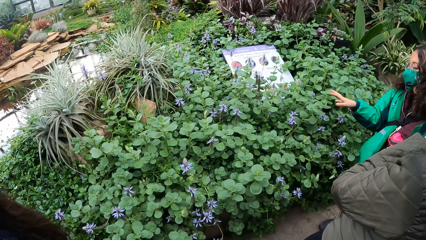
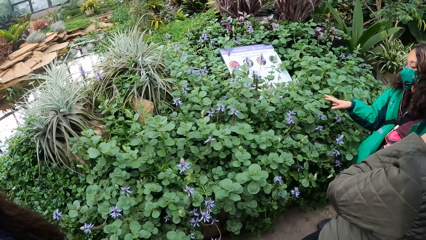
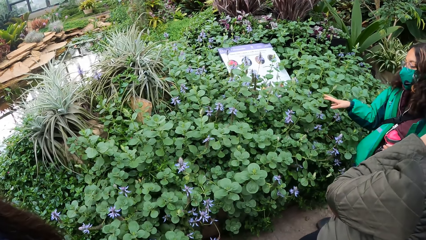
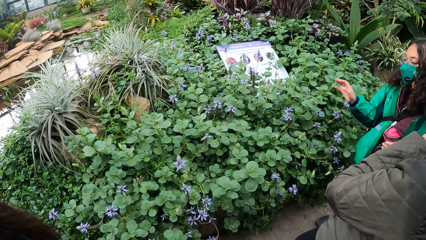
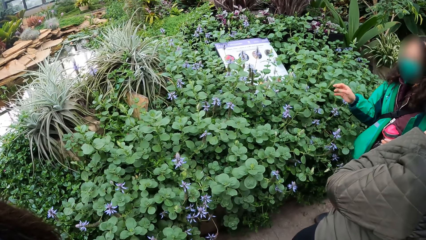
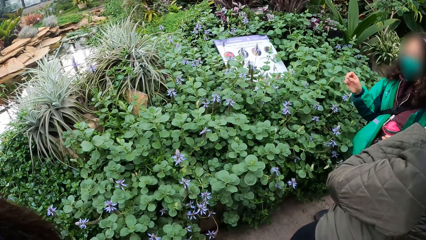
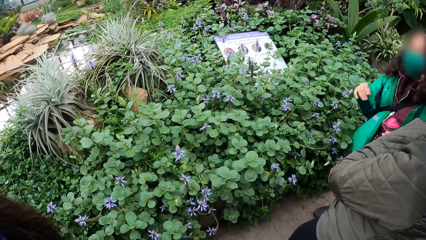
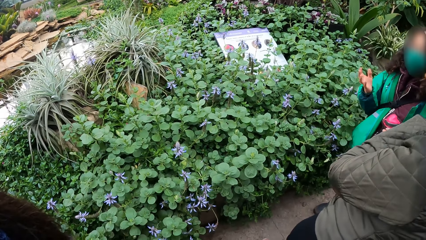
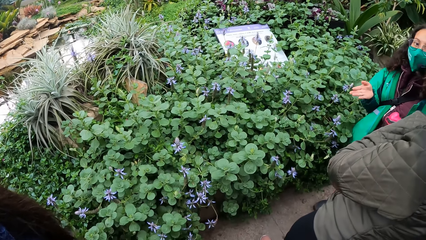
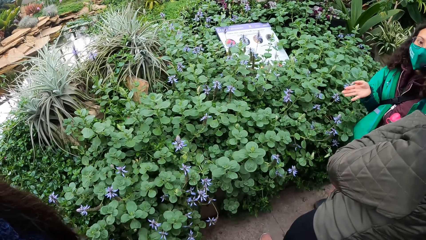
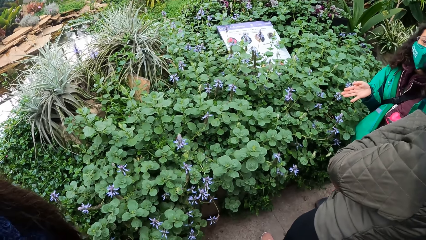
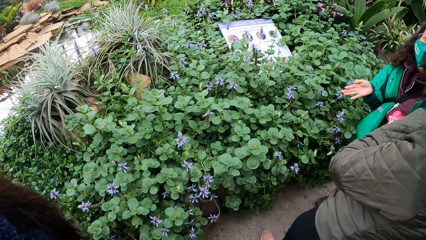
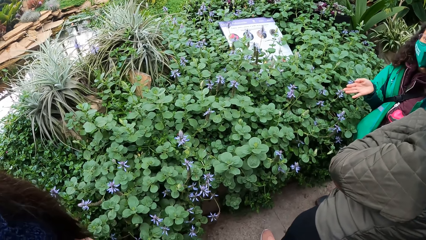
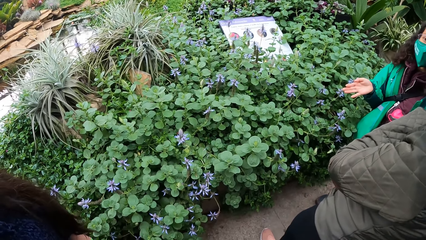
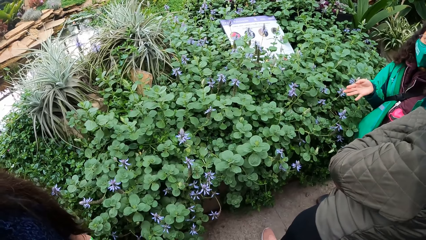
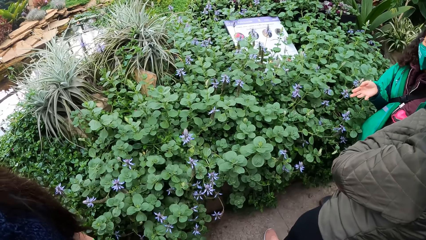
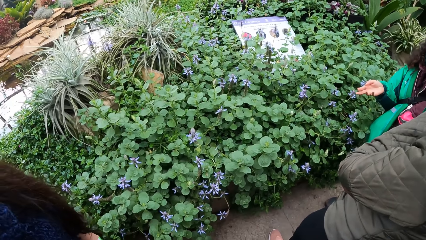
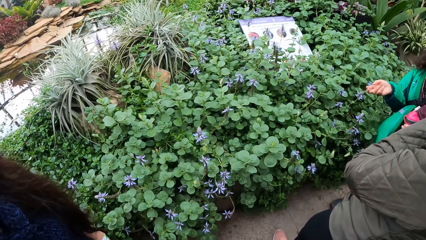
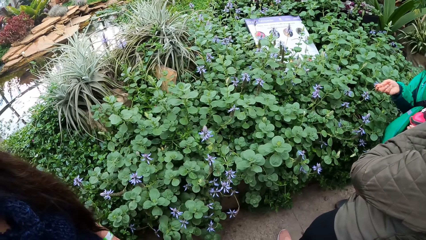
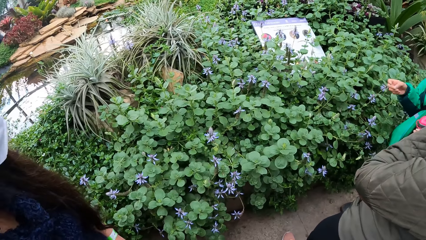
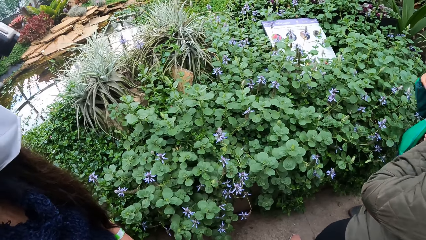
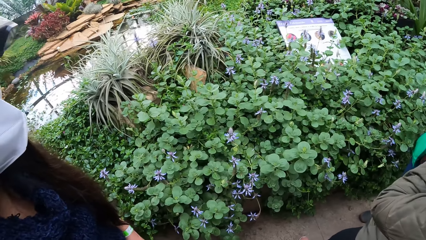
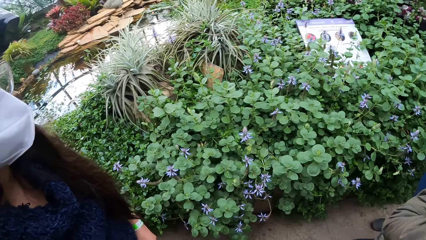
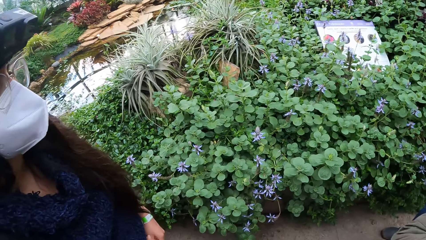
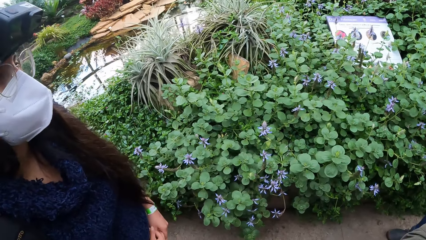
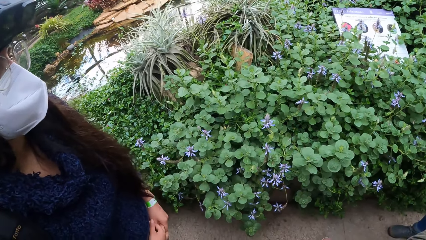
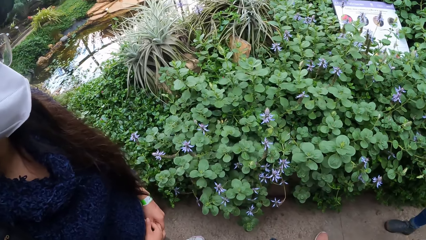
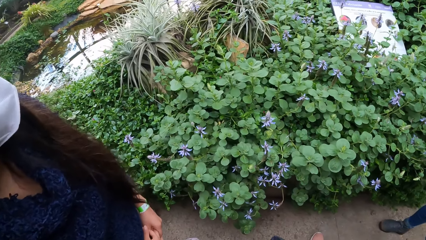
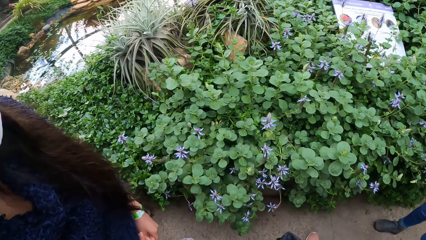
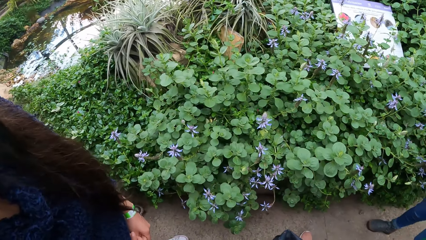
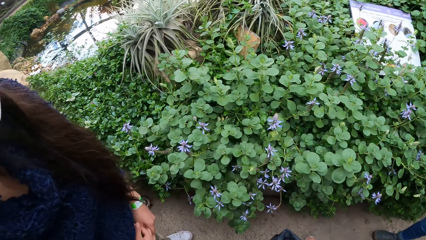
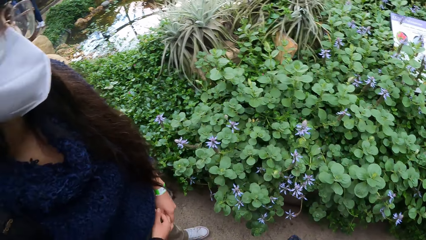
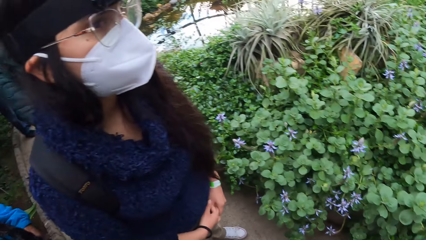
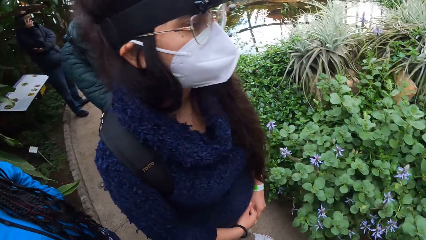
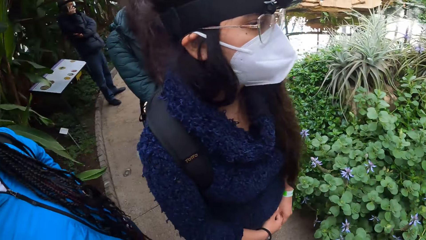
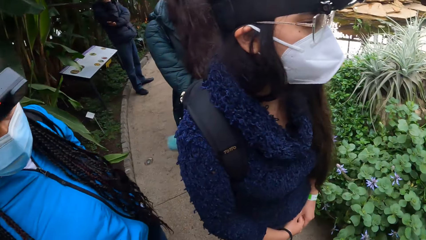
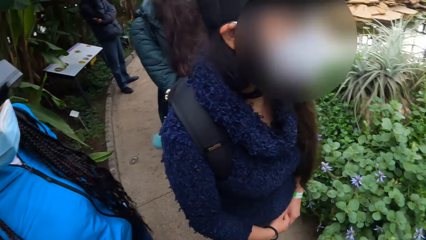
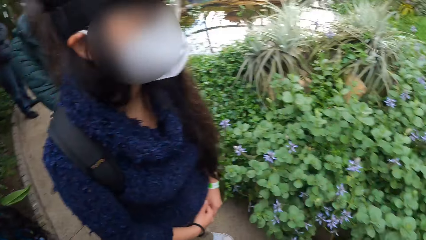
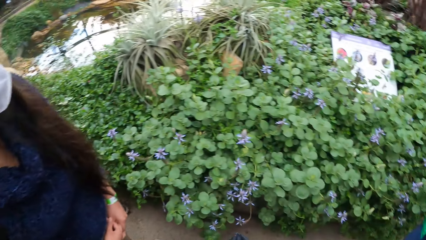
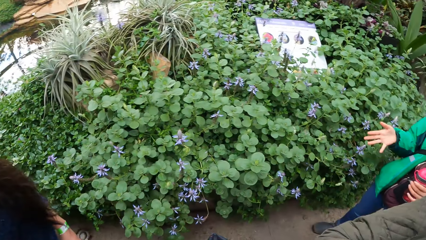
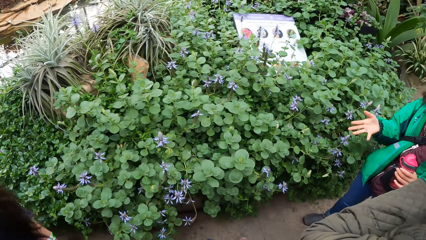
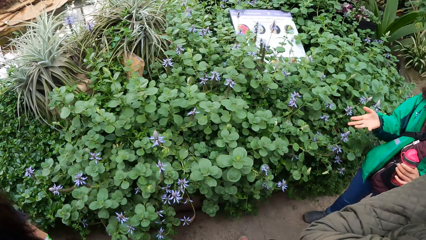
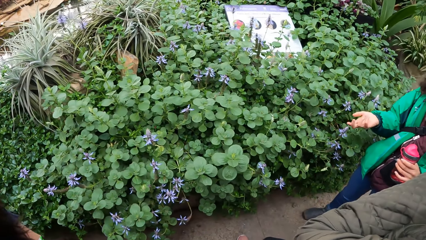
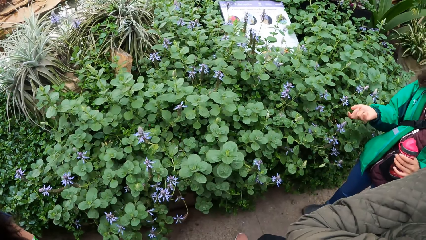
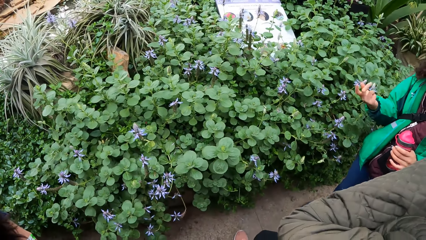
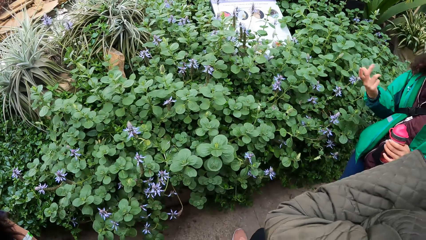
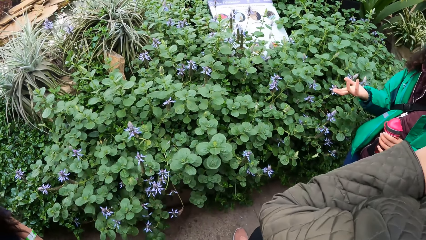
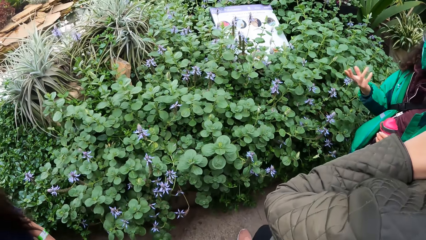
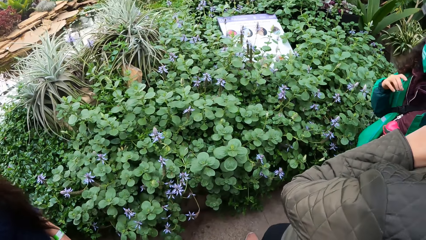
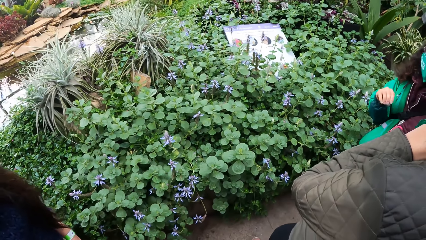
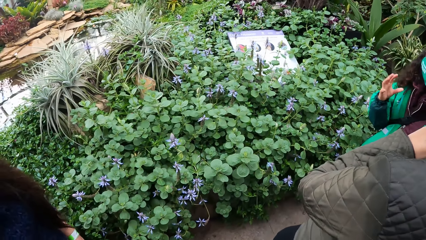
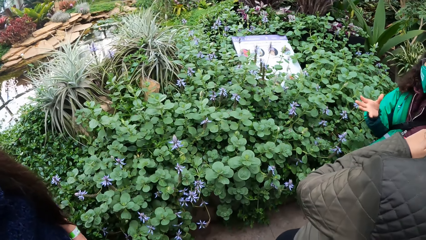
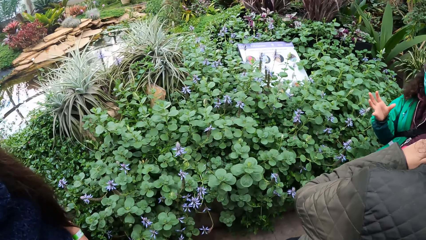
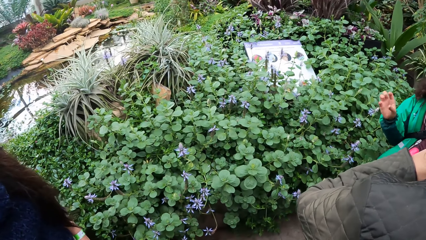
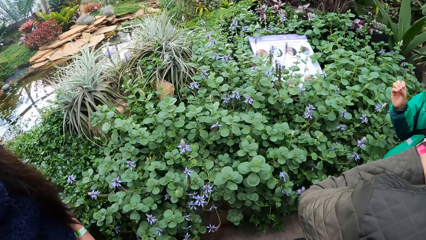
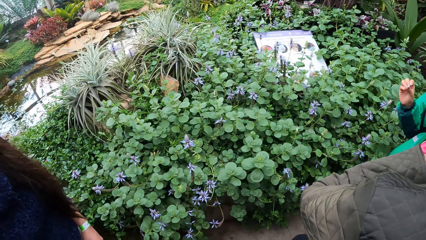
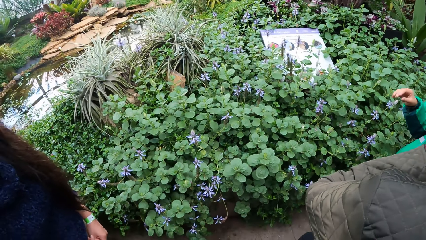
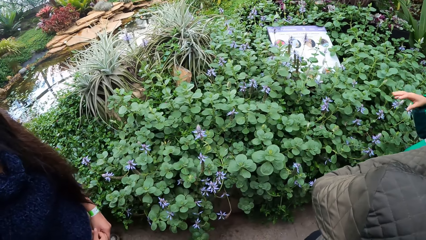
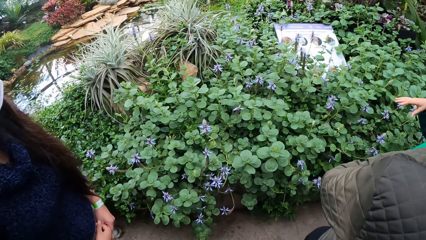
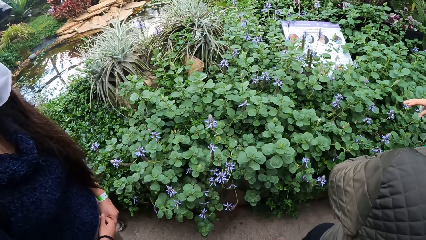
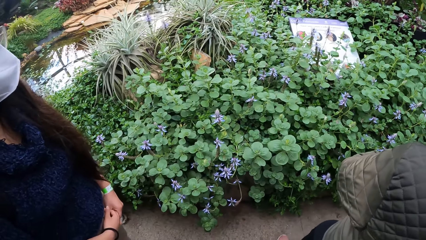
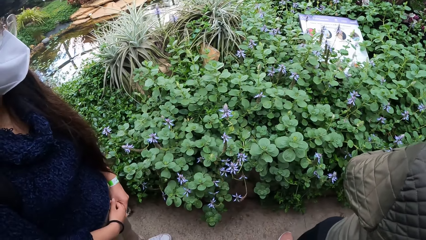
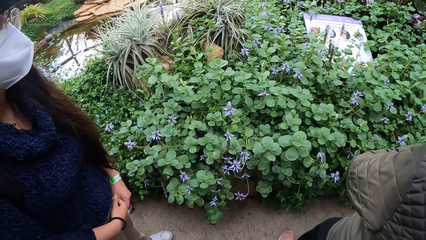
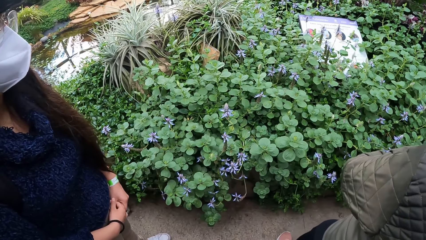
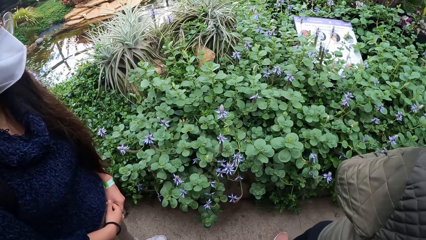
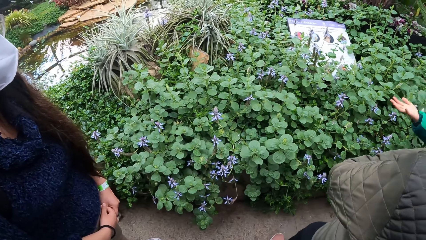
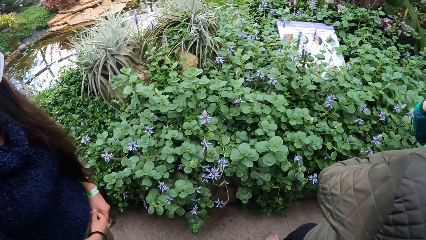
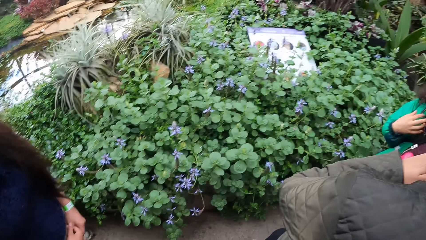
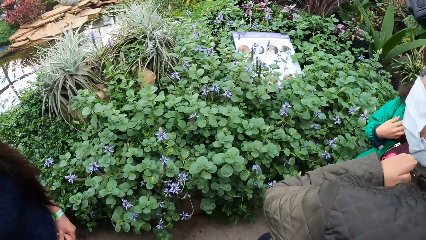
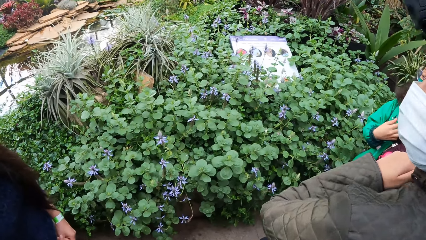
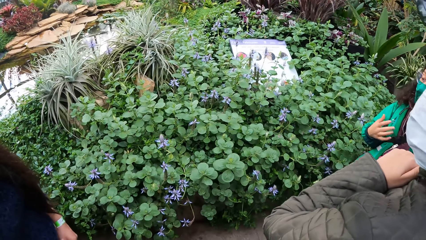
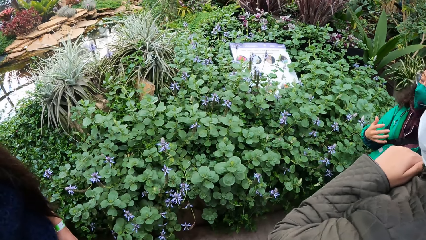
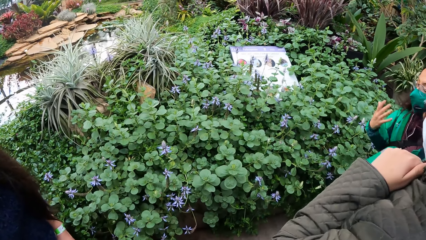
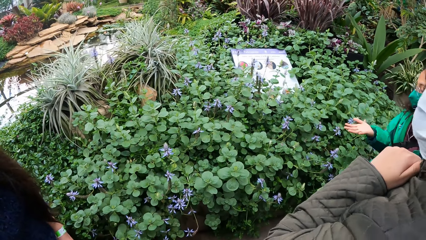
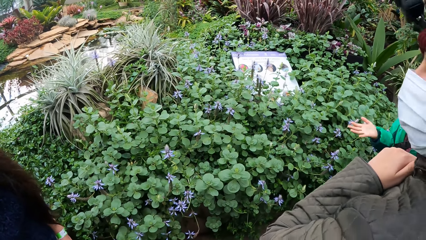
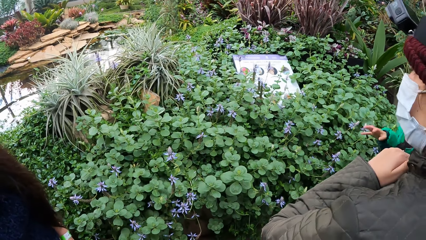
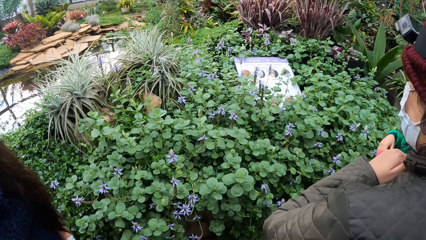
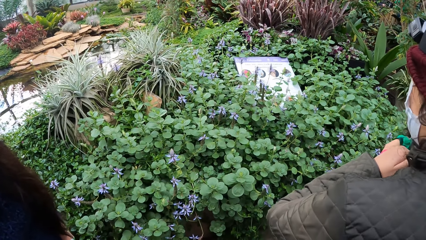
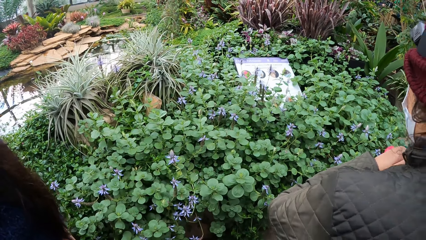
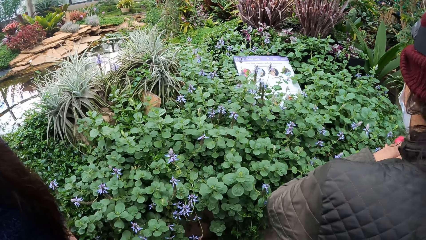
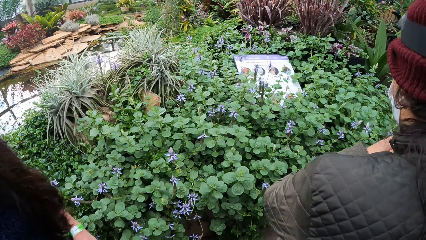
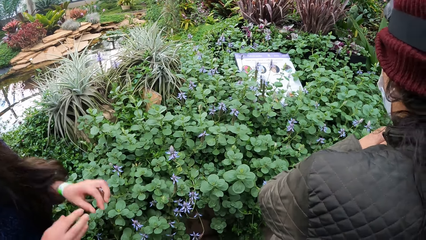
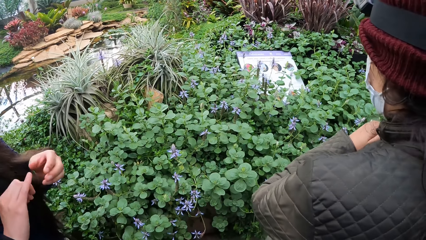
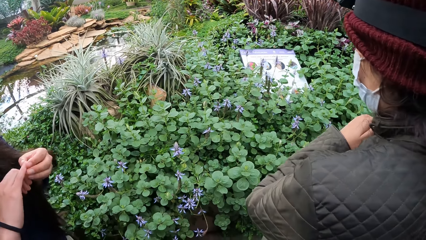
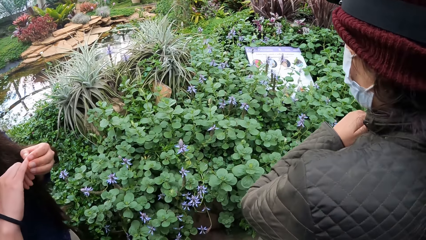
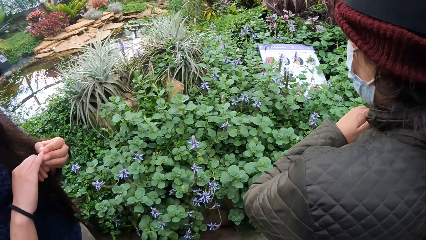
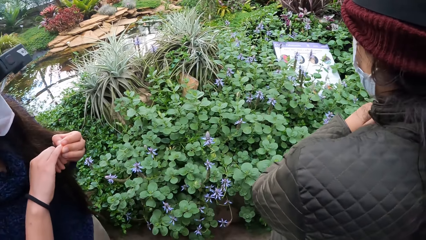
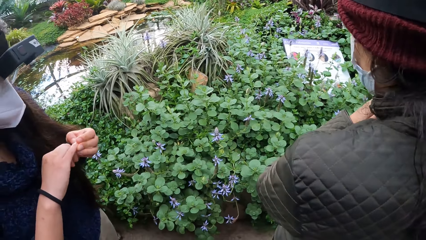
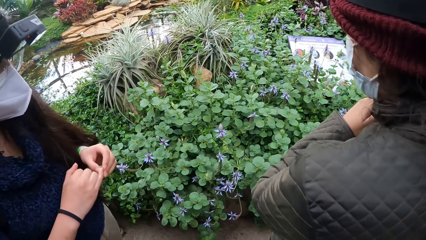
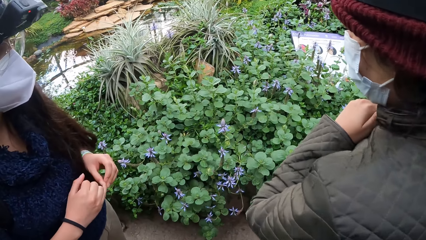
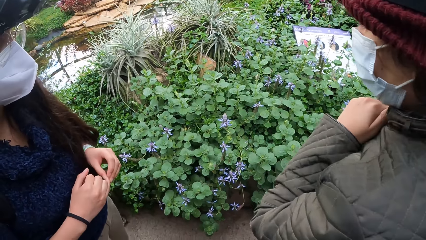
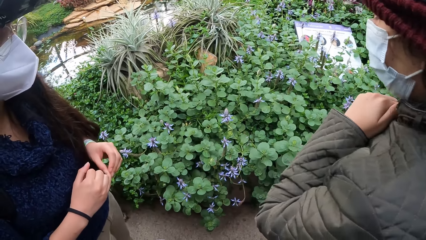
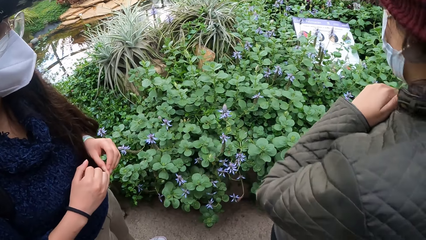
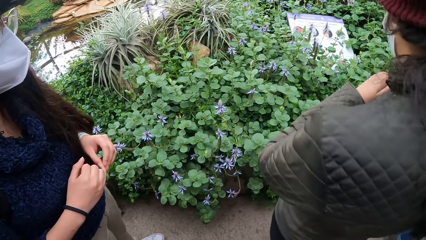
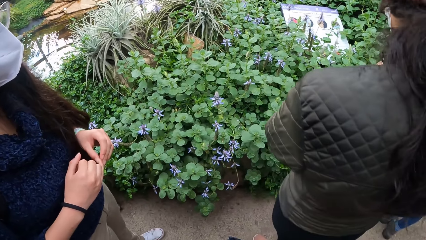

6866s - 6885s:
The camera wearer looks at the flowers. They look around.
